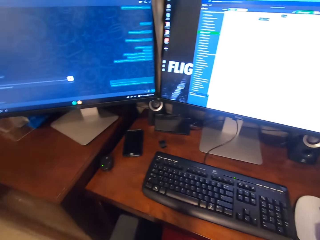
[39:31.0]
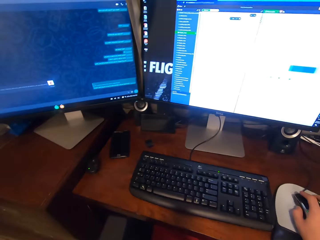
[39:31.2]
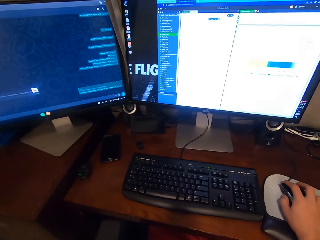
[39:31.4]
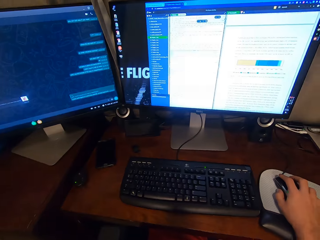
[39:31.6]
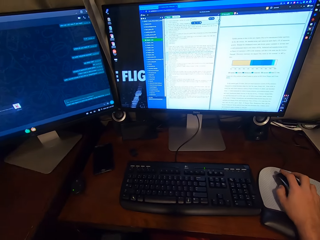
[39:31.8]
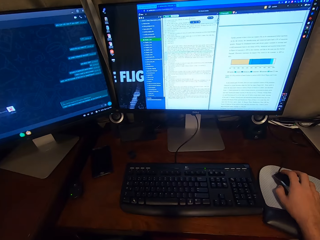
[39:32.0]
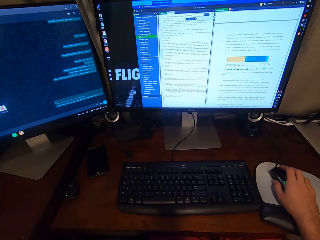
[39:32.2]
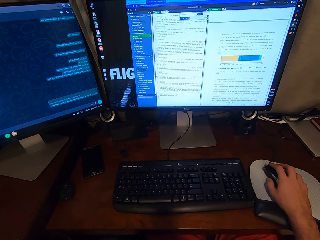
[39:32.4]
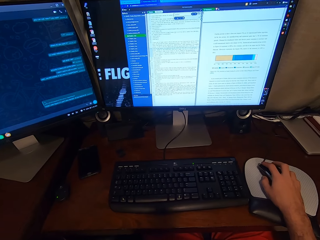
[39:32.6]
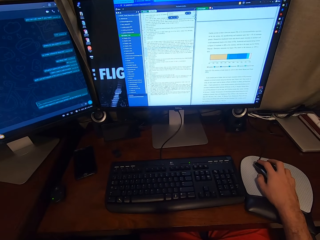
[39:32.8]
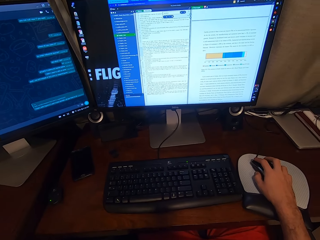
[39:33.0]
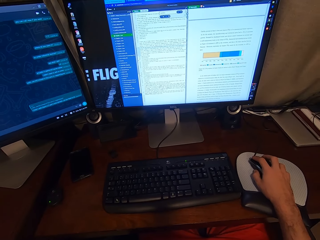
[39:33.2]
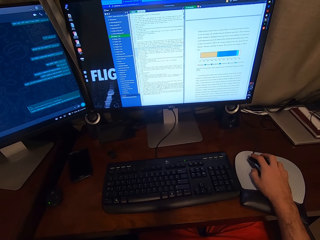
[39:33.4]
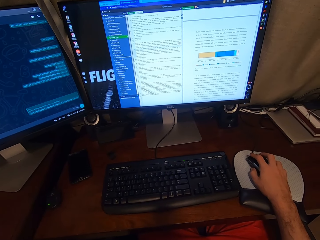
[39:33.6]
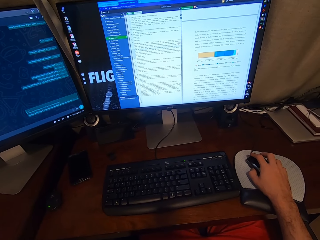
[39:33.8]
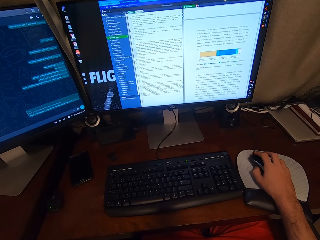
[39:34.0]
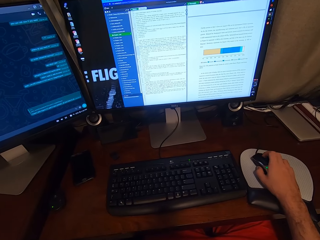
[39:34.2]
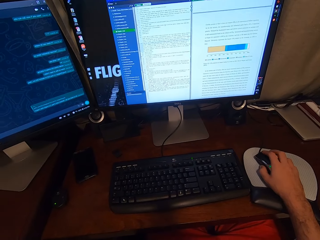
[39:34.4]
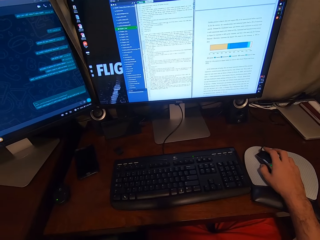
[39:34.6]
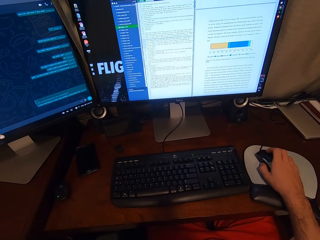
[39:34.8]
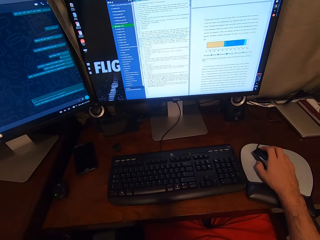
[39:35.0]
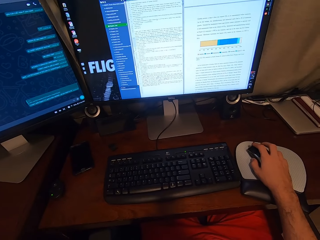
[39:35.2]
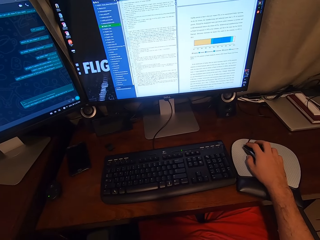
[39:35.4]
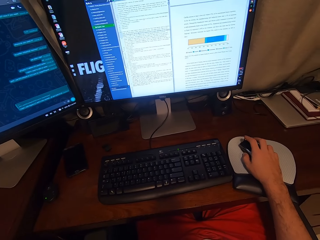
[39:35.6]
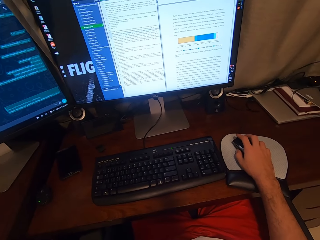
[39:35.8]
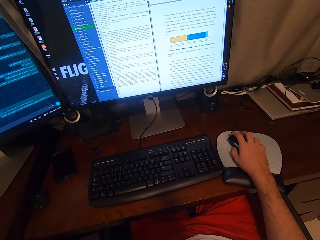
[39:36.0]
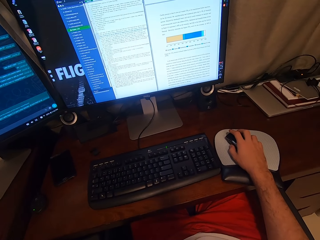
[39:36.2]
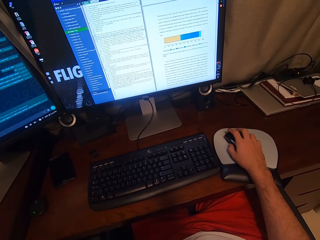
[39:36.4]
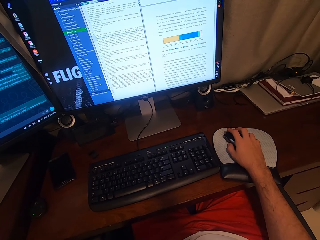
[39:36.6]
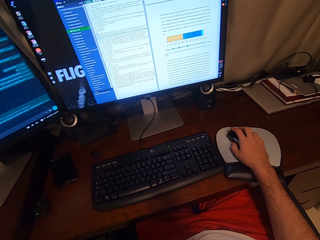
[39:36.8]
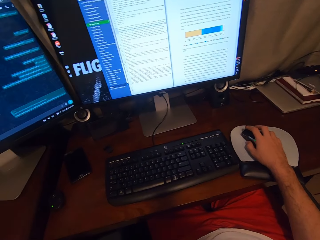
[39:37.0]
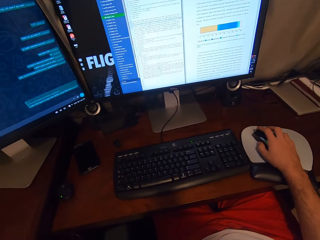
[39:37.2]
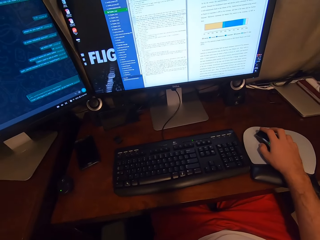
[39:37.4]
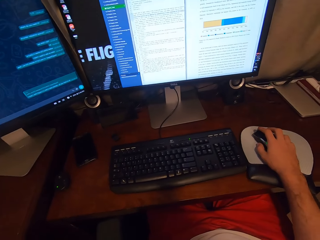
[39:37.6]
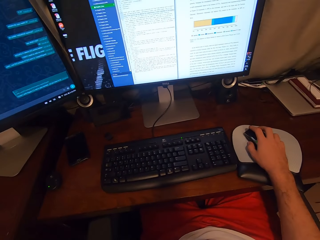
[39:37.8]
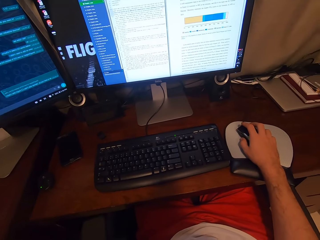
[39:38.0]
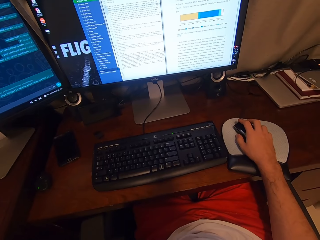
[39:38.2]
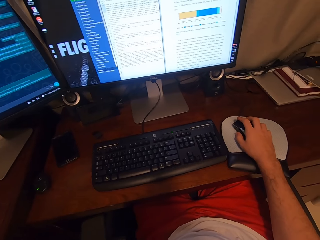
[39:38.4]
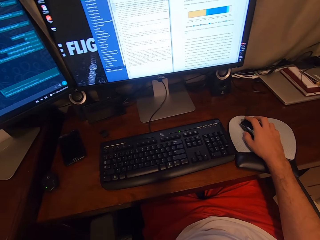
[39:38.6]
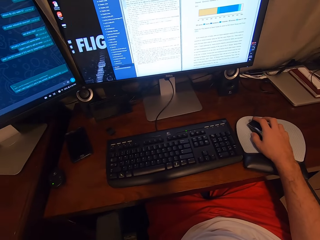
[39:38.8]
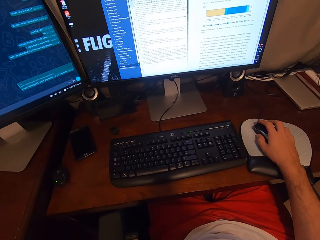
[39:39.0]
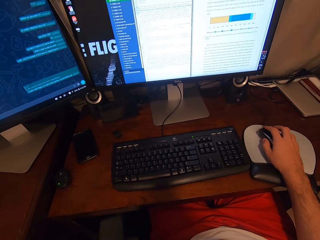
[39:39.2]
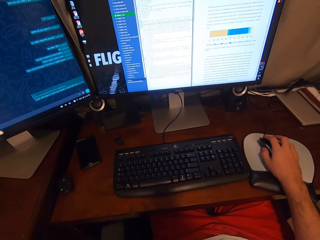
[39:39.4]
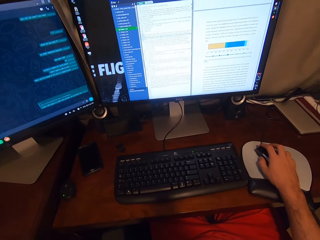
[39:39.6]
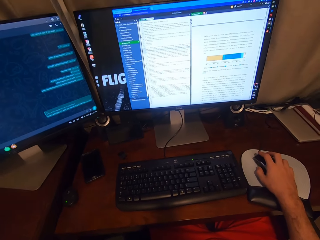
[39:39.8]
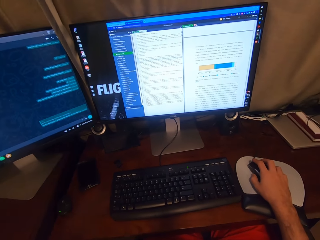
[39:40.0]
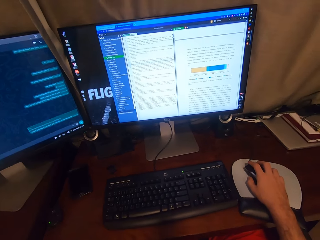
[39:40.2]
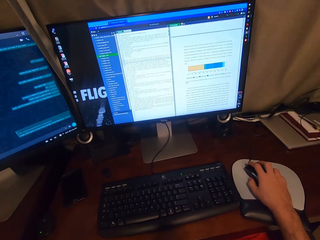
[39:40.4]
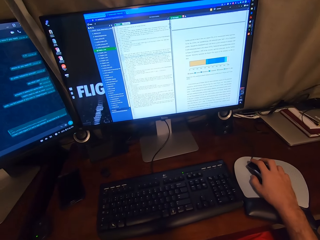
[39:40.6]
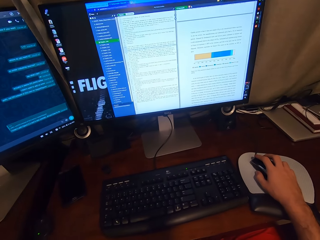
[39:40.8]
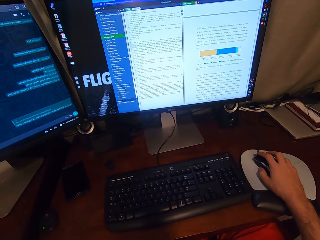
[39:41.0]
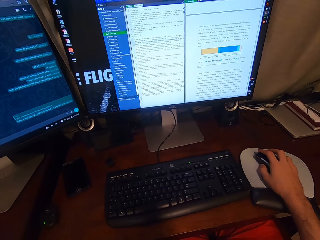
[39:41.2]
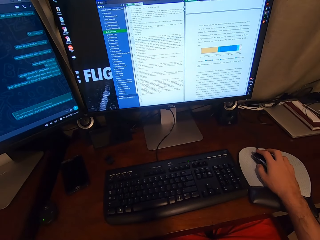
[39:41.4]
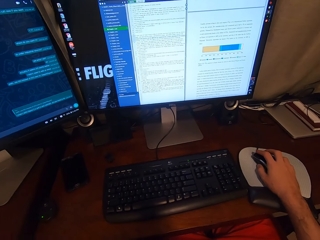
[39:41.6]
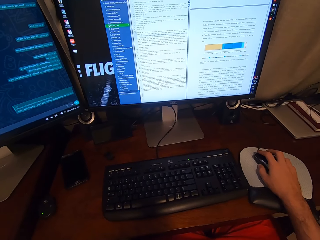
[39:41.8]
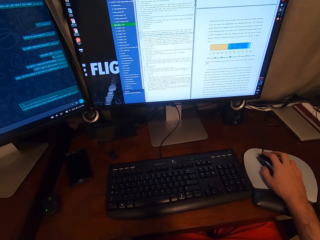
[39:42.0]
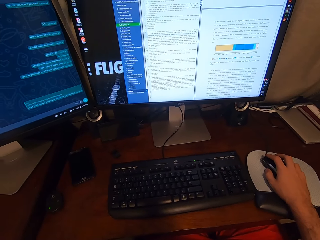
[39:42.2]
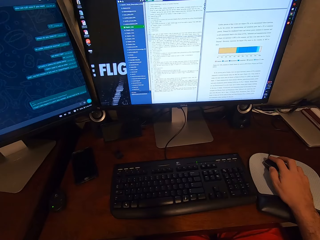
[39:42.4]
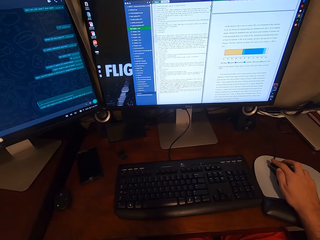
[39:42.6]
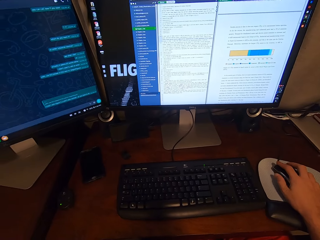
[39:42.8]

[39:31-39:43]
The camera wearer clicks on the USB mouse attached to the desktop computer with his right hand. He scrolls on the USB mouse attached to the desktop computer with his right hand. He clicks on the USB mouse attached to the desktop computer with his right hand. He clicks again. He scrolls on the USB mouse attached to the desktop computer with his right hand.

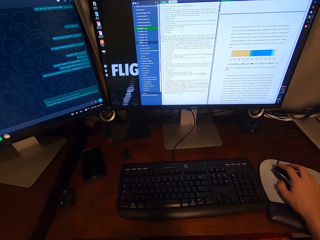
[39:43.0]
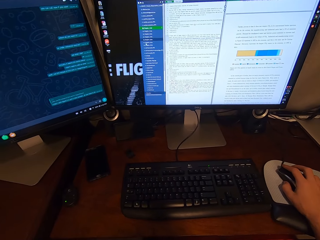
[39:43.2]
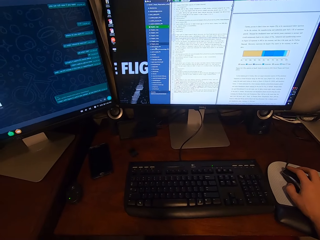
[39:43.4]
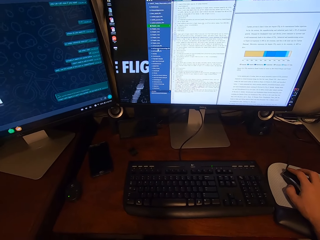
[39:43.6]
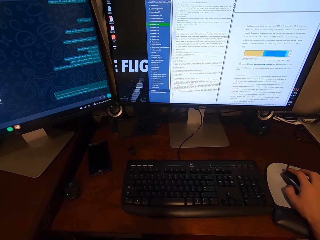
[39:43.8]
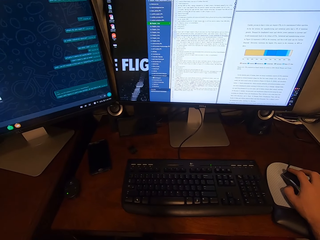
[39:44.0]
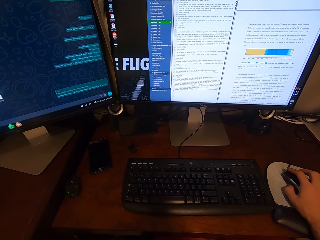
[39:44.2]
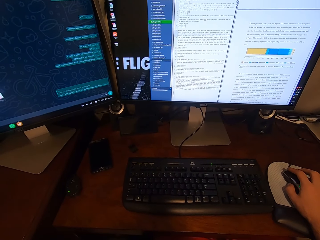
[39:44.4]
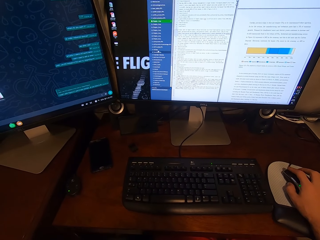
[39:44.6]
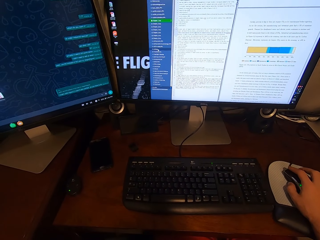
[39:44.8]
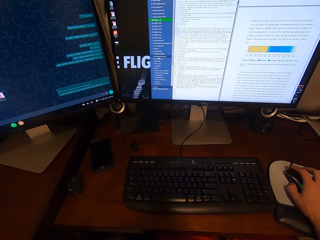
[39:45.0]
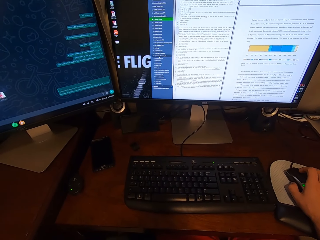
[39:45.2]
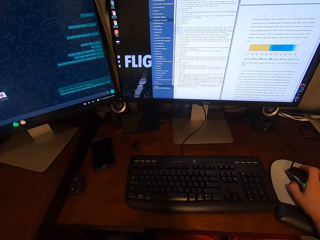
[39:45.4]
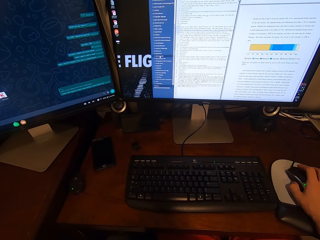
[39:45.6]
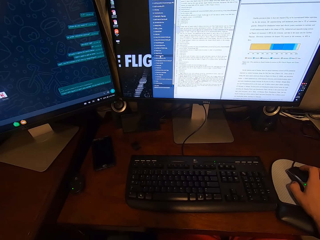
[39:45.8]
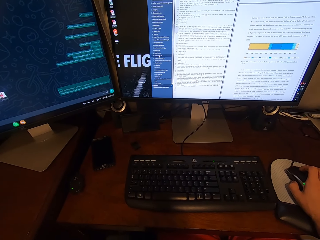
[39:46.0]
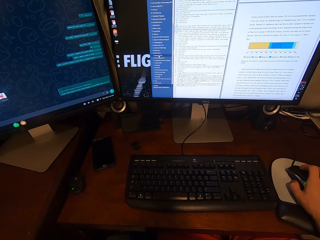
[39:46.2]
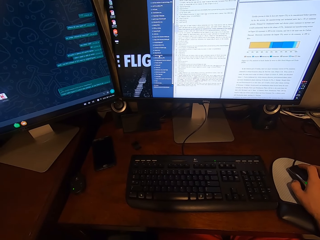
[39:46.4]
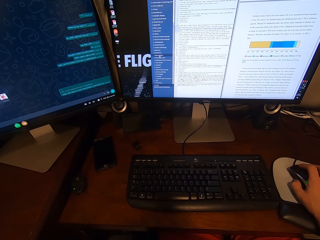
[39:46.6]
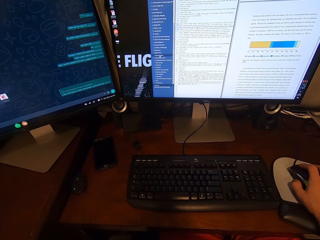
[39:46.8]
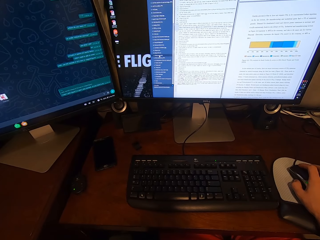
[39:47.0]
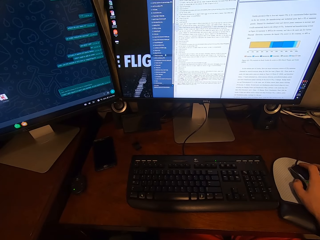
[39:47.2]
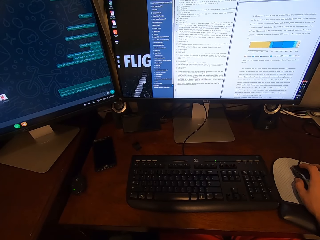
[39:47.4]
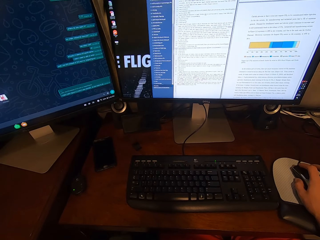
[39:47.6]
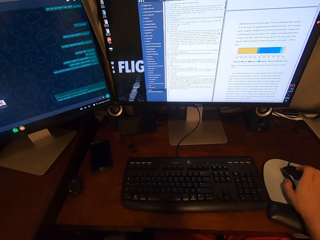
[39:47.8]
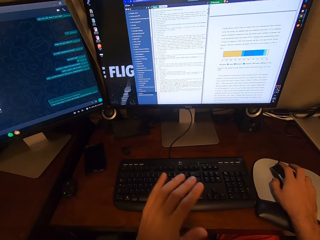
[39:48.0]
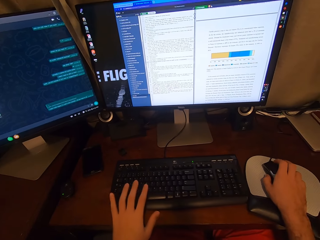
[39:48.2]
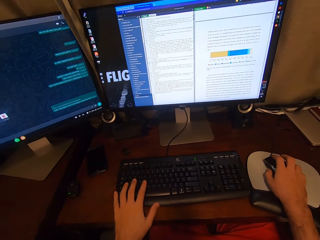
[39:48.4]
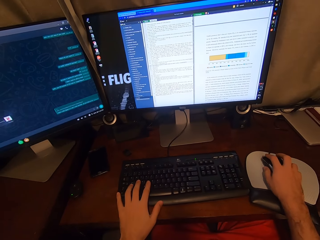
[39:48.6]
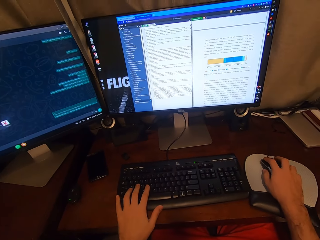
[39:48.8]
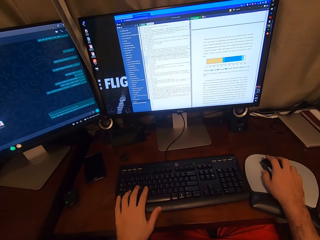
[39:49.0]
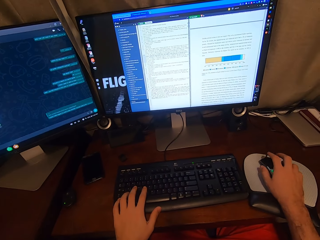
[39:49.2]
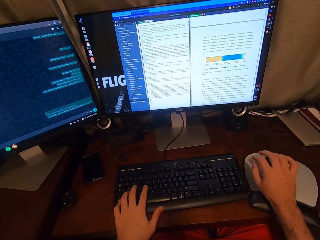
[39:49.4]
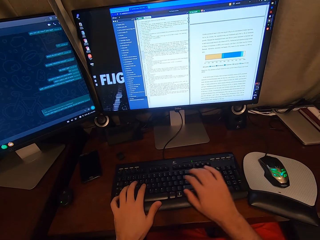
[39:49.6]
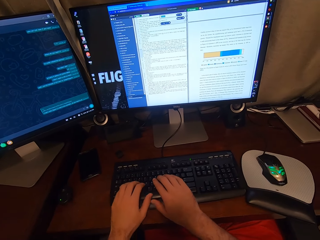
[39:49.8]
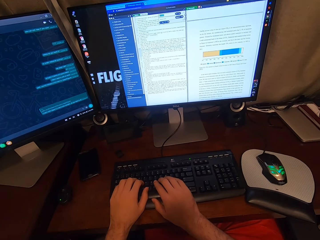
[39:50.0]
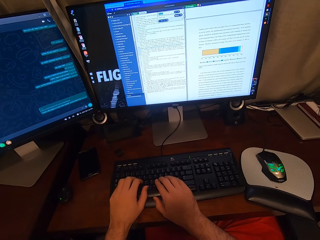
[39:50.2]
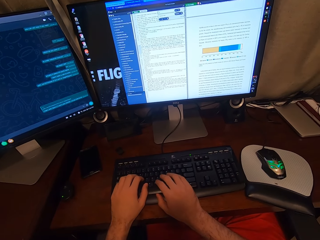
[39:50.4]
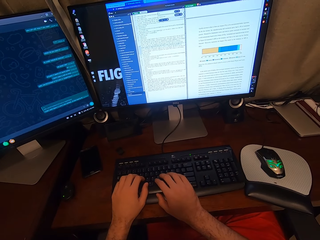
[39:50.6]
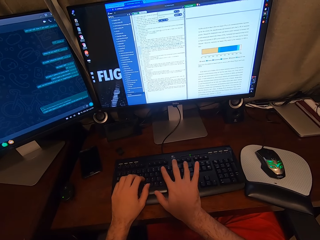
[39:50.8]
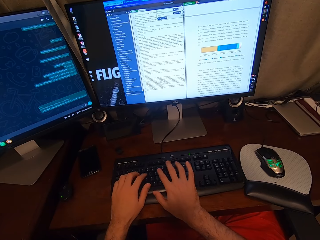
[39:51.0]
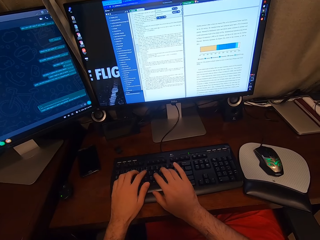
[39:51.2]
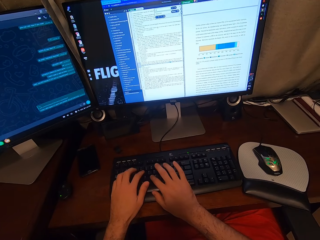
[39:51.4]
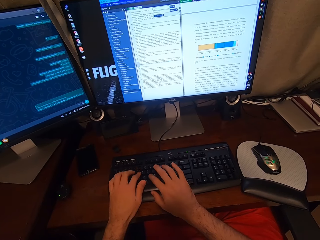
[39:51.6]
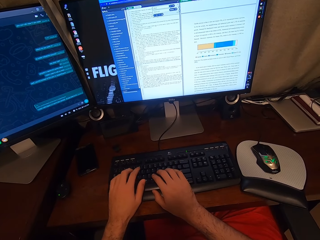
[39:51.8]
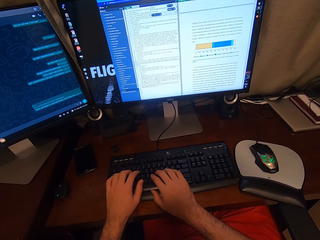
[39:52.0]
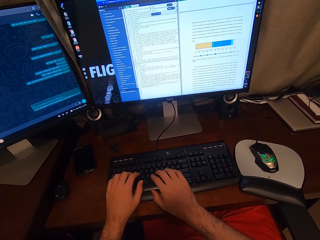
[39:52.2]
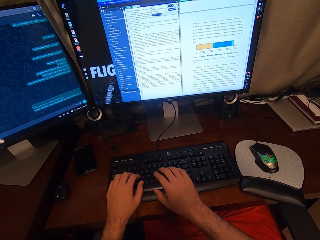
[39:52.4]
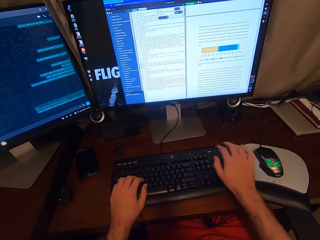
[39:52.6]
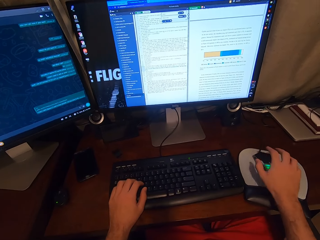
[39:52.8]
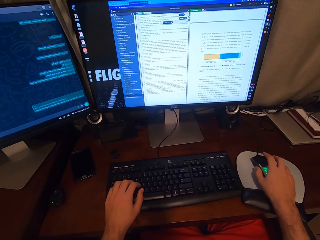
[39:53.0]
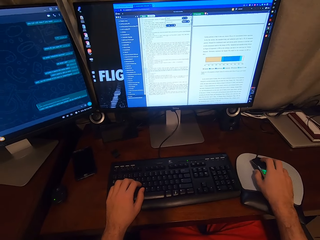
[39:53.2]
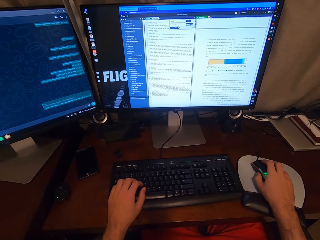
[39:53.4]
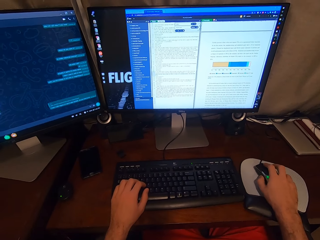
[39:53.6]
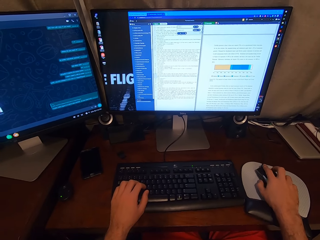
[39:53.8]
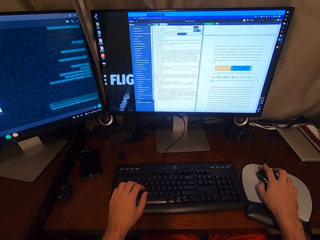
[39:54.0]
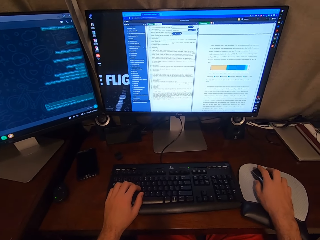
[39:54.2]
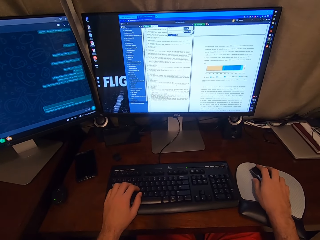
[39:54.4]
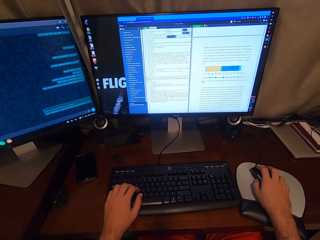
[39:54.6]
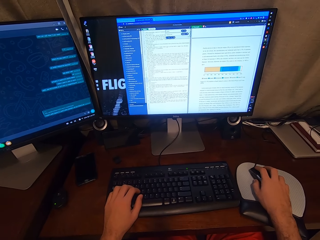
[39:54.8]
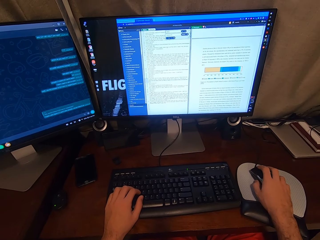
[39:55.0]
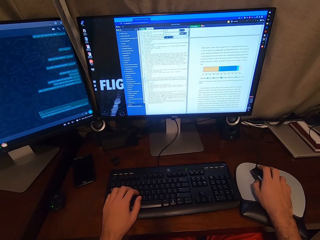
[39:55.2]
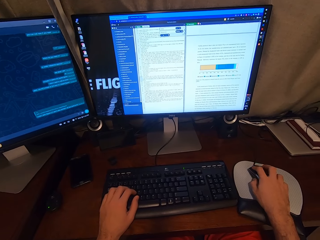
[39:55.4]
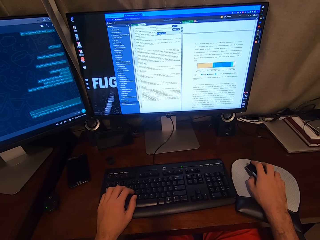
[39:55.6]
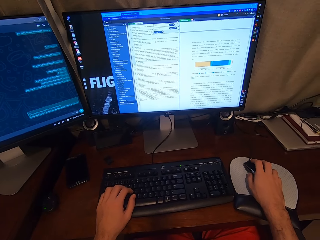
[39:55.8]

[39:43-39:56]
The camera wearer types on the keyboard attached to the desktop computer with his hands. He clicks on the USB mouse attached to the desktop computer with his right hand. He scrolls on the USB mouse attached to the desktop computer with his right hand.
